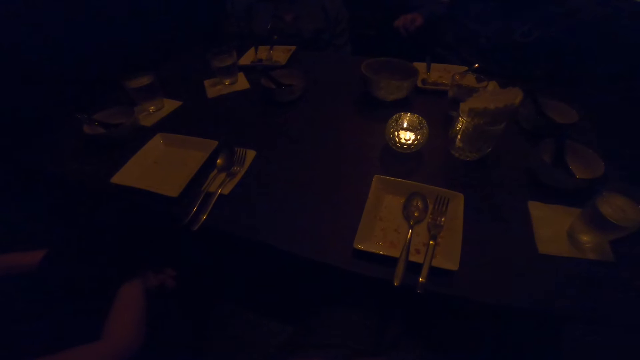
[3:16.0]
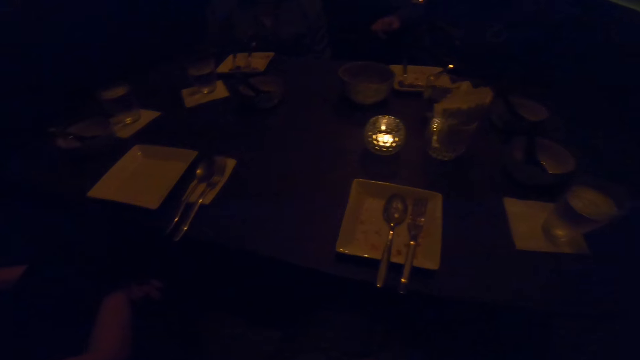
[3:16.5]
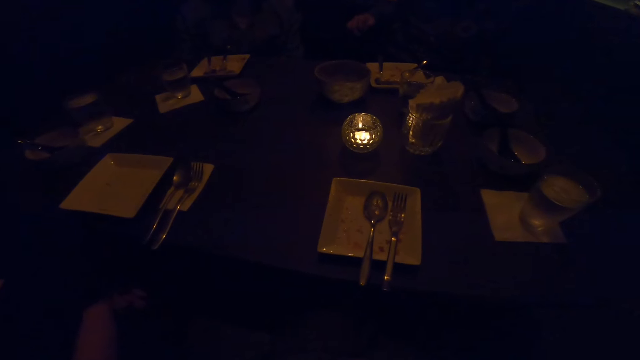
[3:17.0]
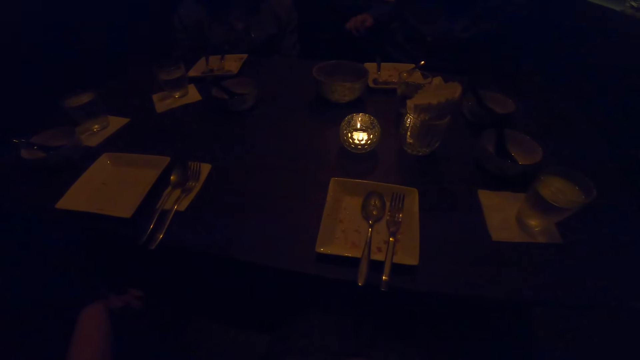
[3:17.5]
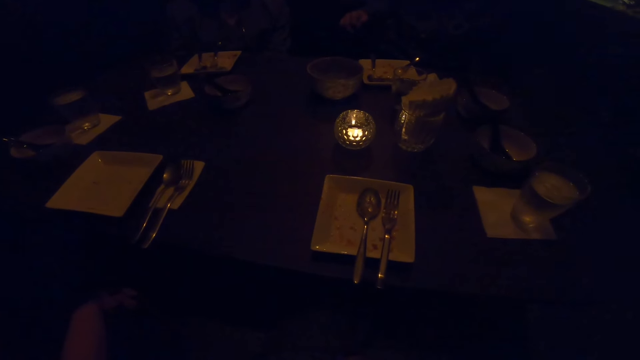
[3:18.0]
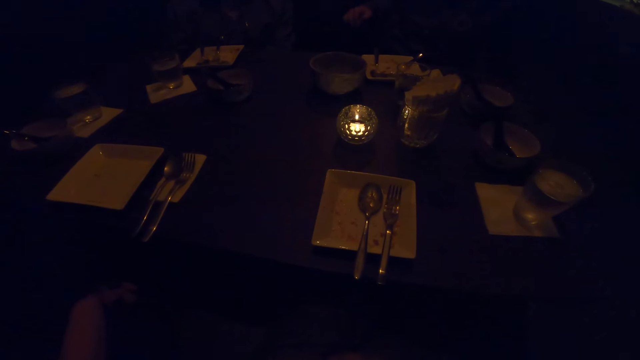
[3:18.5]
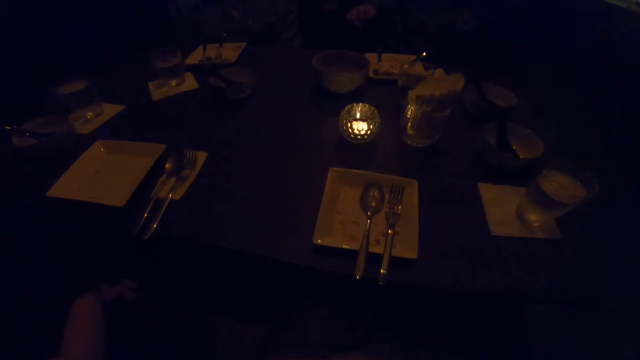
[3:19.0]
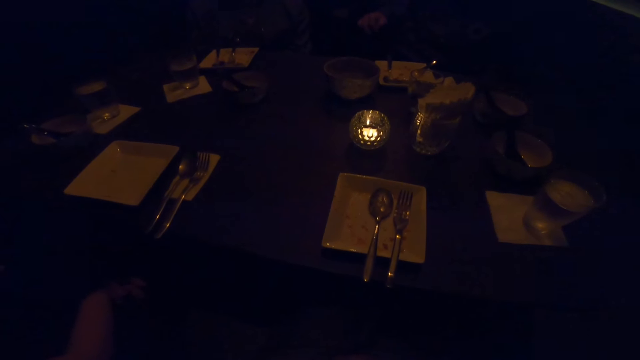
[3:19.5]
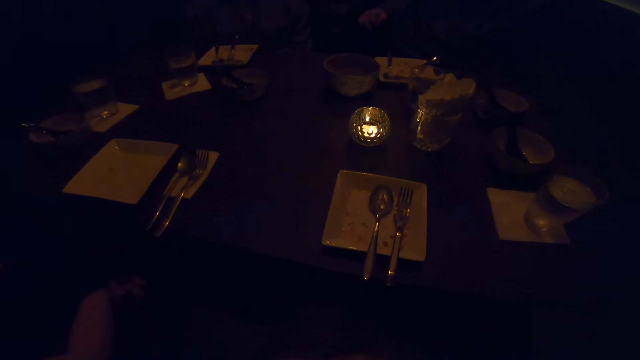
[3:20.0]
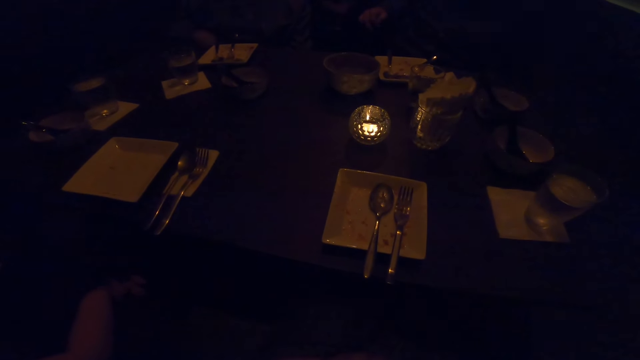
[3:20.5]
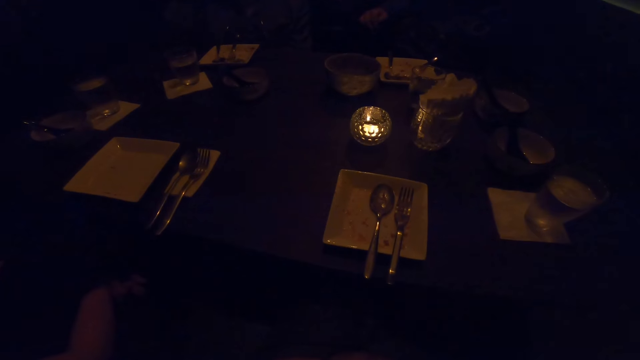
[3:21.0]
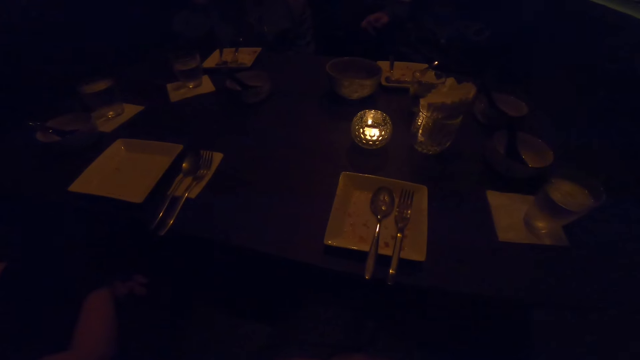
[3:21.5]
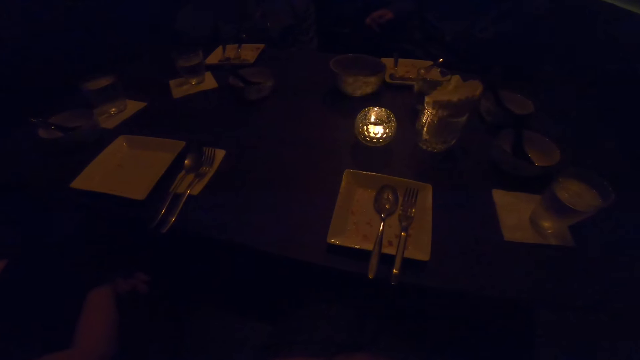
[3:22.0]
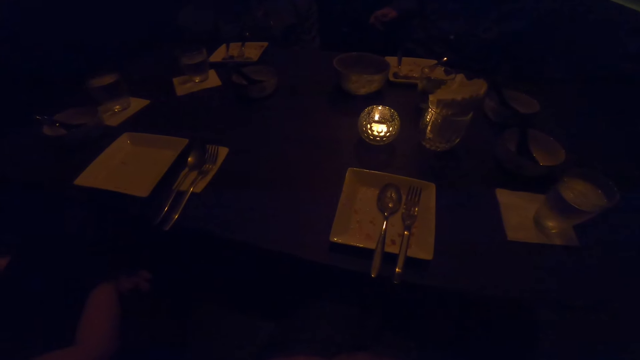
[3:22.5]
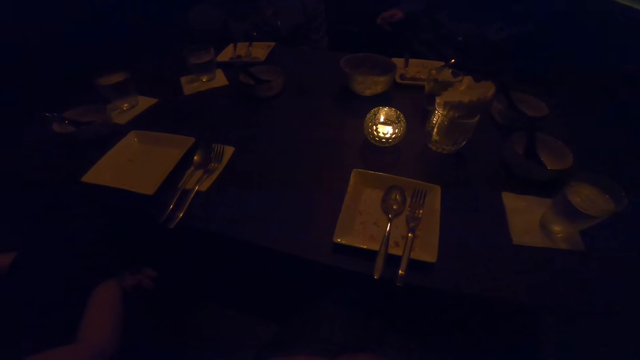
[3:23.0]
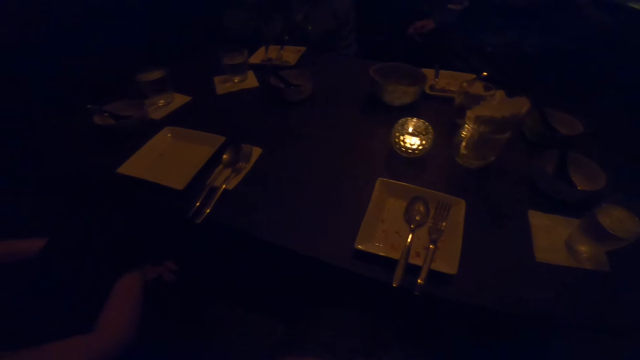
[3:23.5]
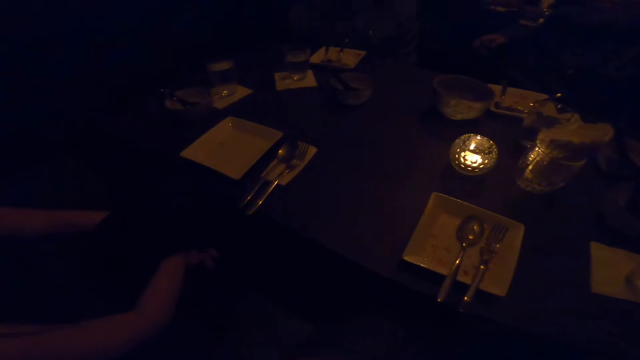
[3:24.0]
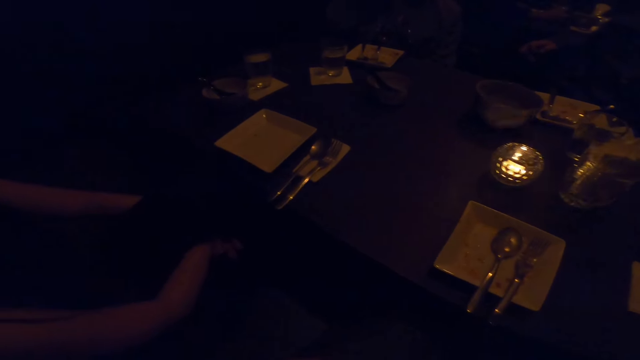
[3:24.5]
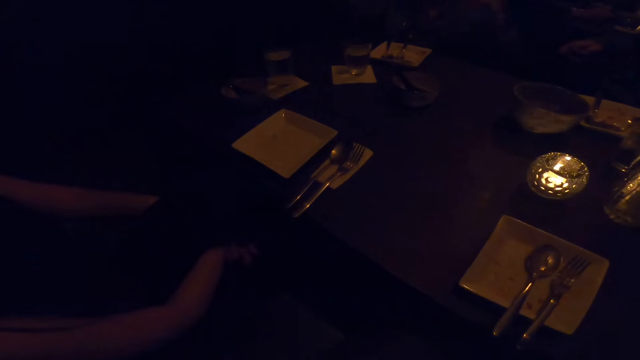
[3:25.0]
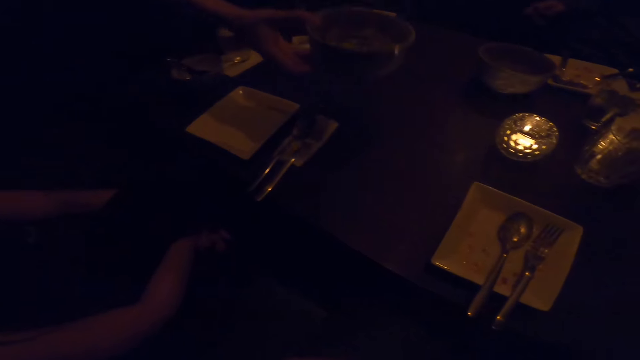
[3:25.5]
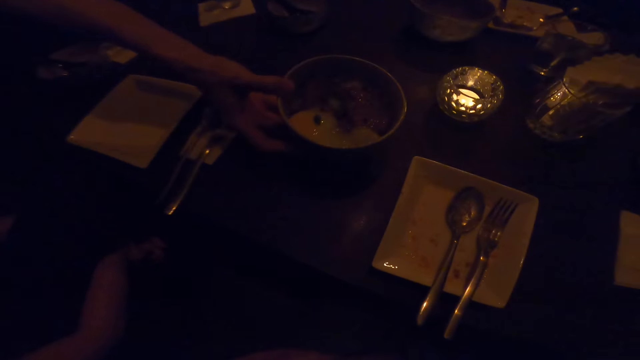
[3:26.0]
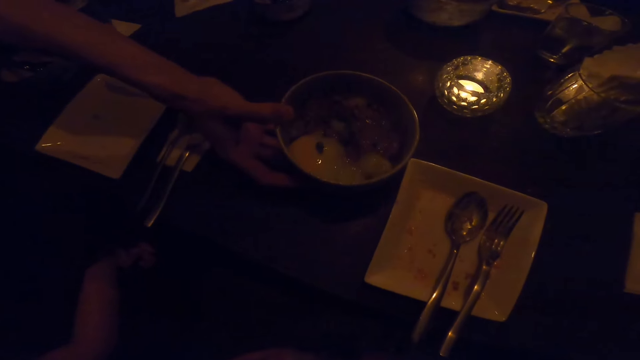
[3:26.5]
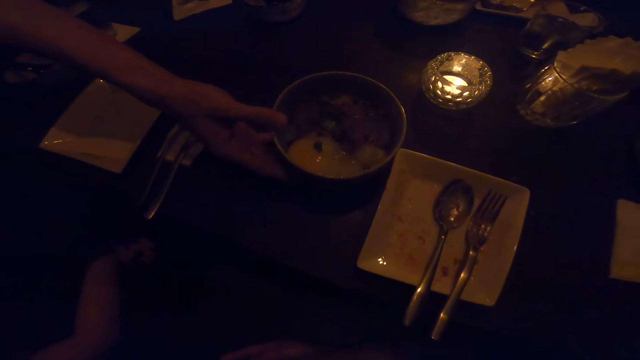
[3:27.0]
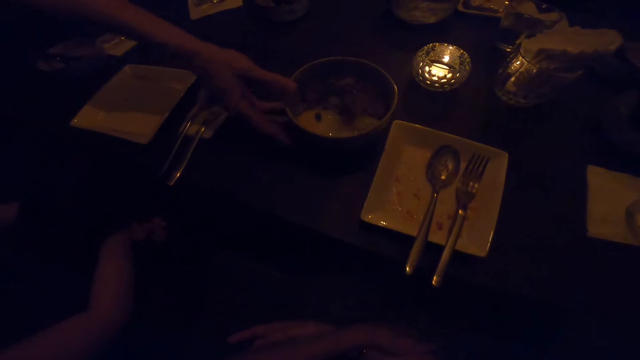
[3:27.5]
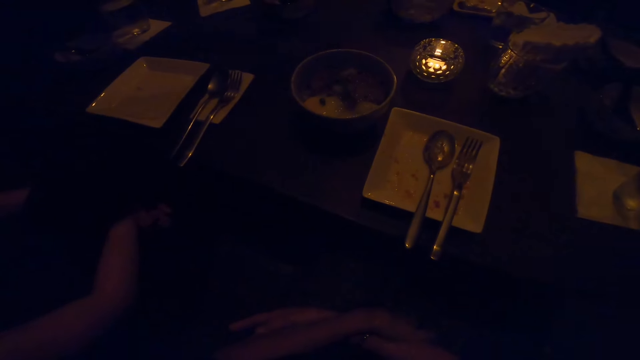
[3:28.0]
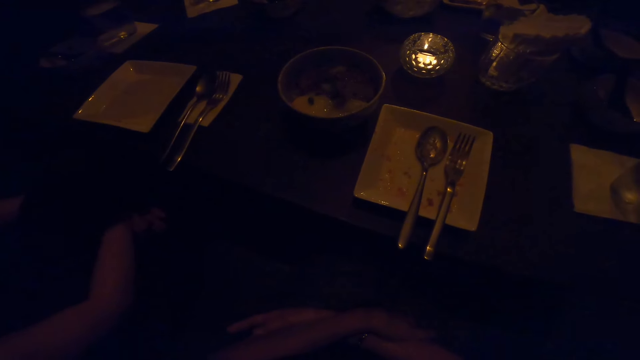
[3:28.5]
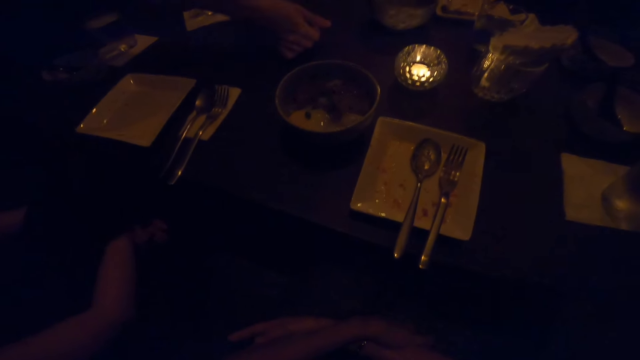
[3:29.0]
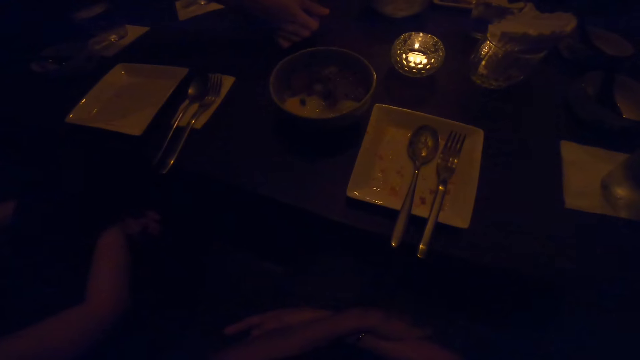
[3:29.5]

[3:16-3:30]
A man converses. A woman converses. Another man appears. The other man drops a bowl on the table with his right hand.

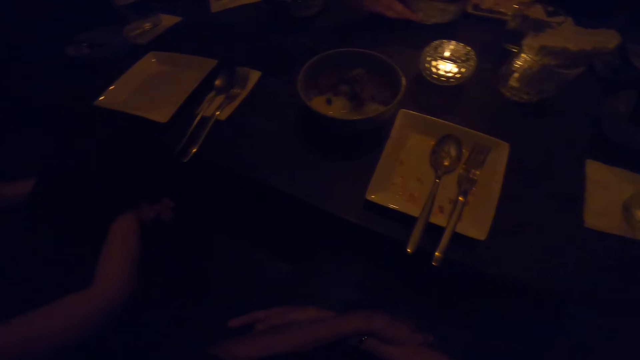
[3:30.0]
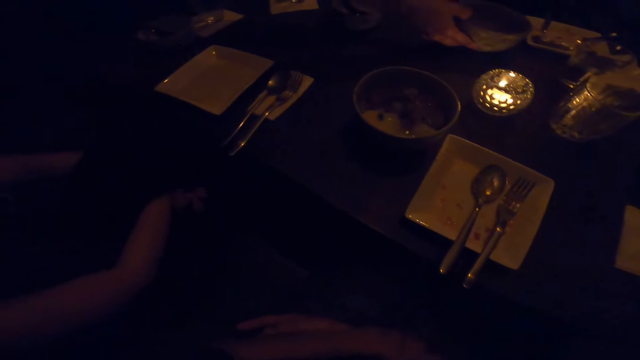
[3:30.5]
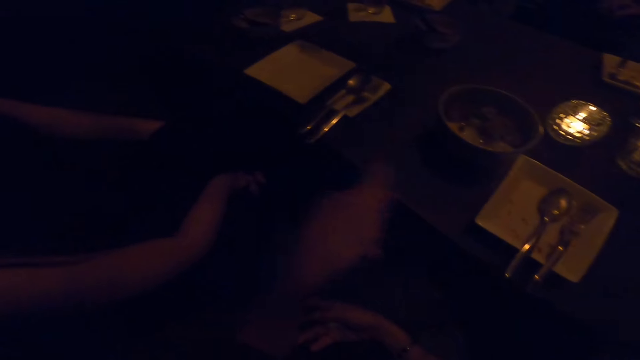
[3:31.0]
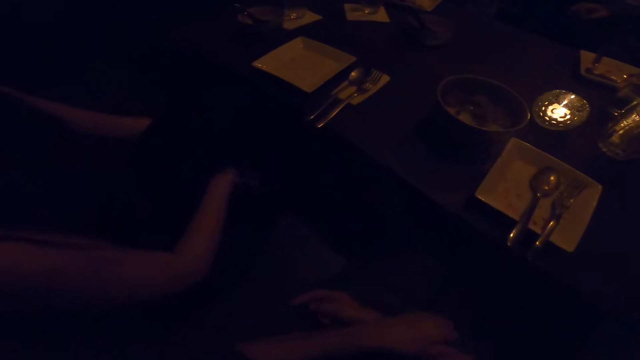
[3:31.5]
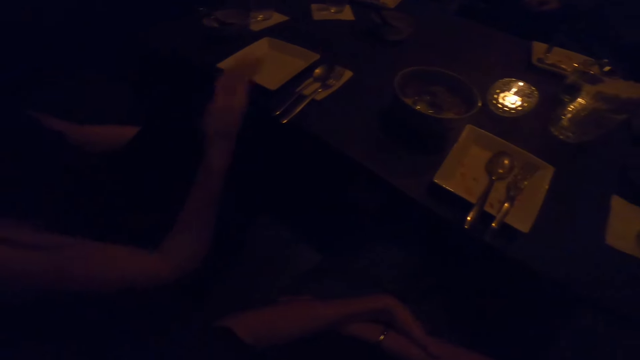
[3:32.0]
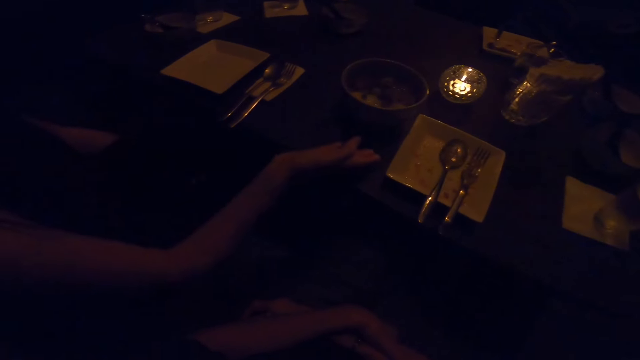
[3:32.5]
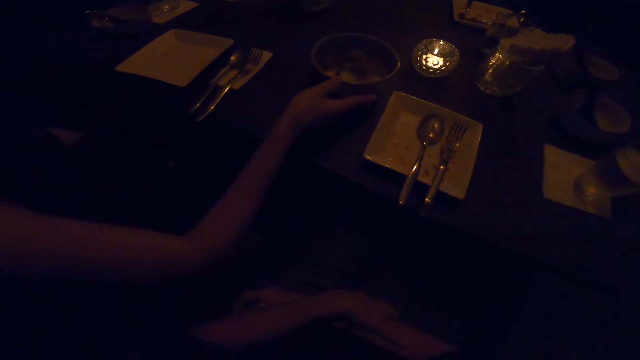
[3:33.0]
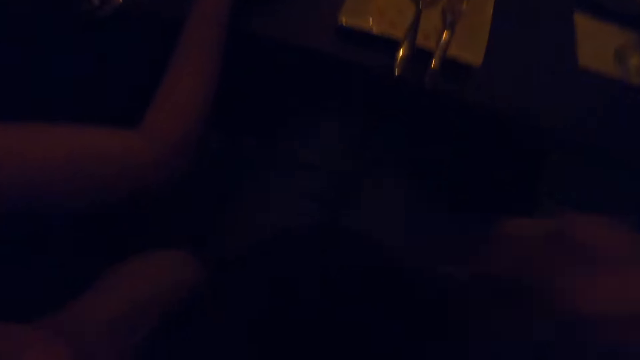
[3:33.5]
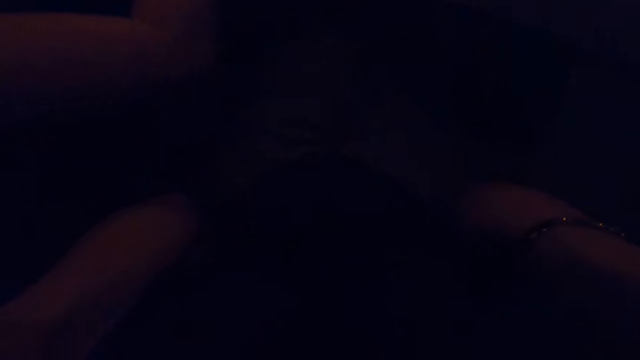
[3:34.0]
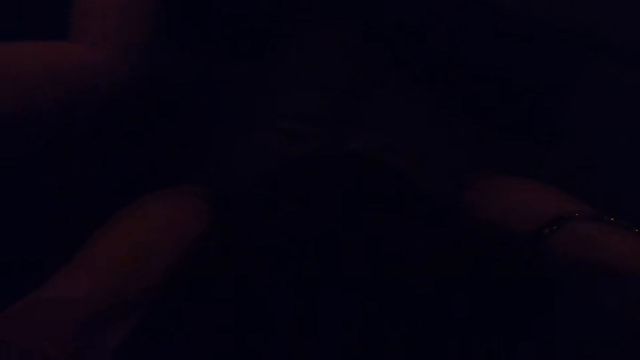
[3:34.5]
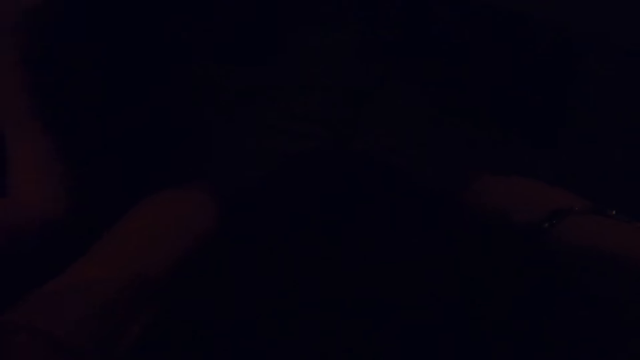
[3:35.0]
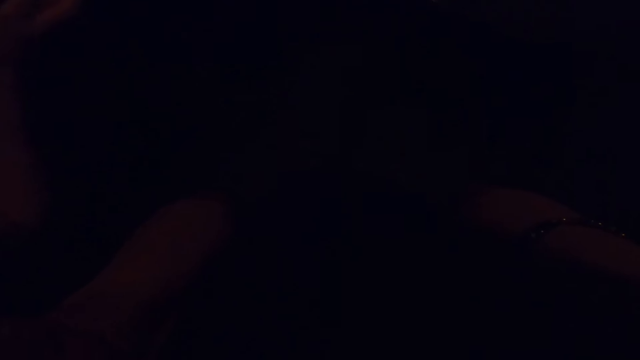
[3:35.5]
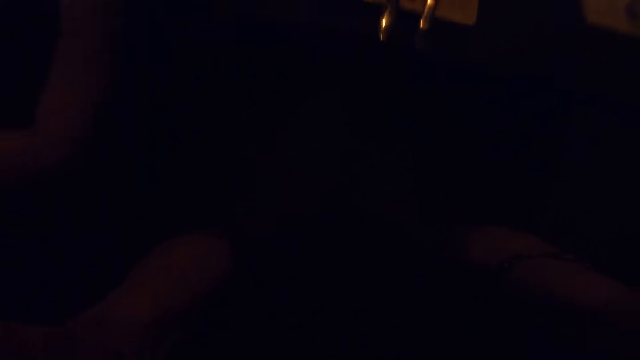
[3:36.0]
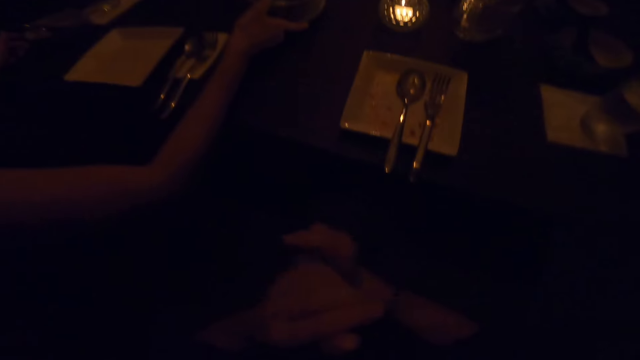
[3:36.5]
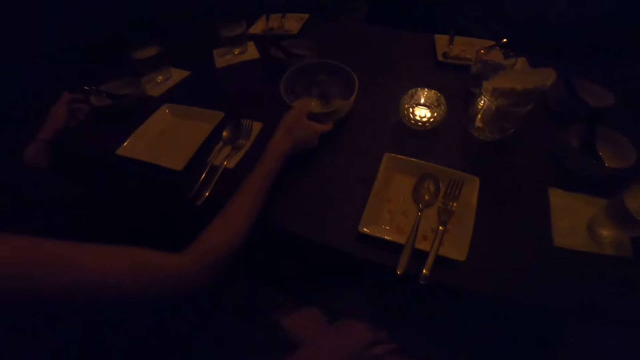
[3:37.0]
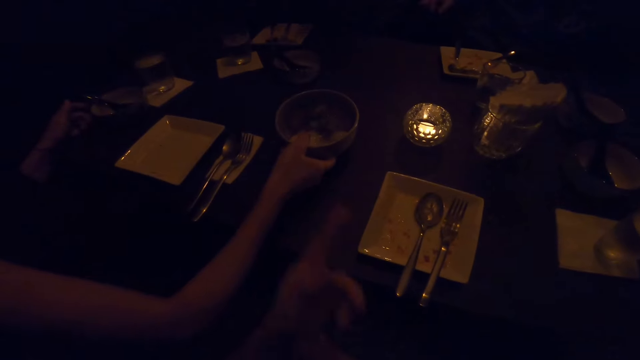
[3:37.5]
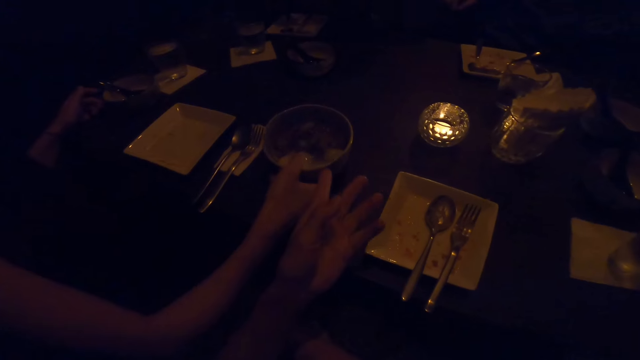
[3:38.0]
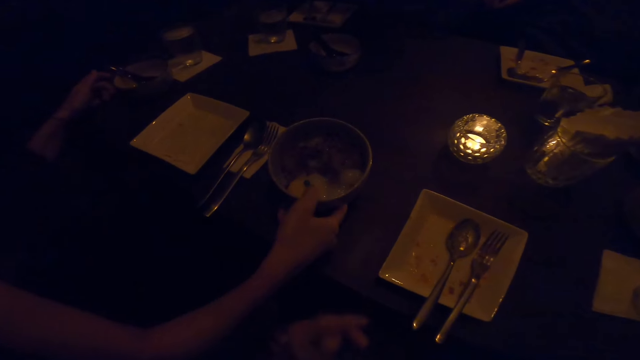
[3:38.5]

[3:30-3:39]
A man picks up the bowl from the table with his right hand. Another man stretches his right hand forward to adjust the bowl on the table. The other man pushes the bowl. The camera wearer lifts up their hand and puts down their hand. The other man pulls the bowl. The camera wearer stretches their left hand forward.
